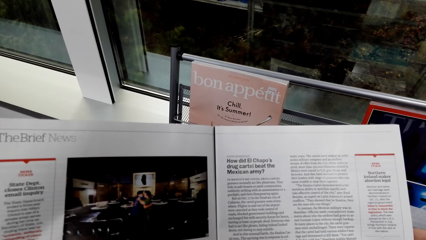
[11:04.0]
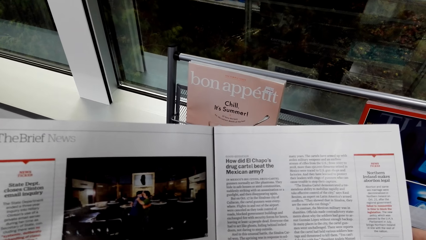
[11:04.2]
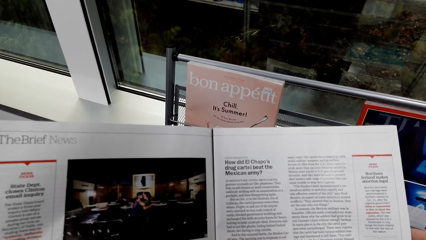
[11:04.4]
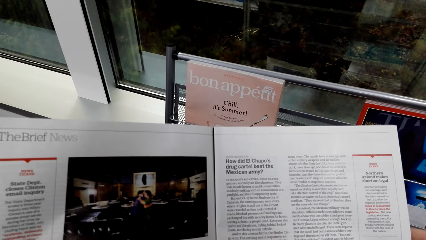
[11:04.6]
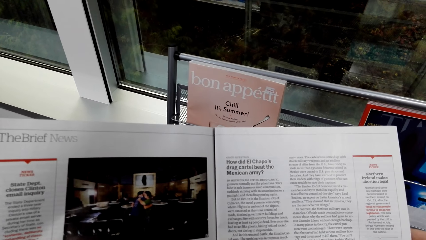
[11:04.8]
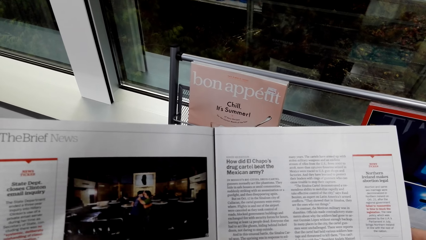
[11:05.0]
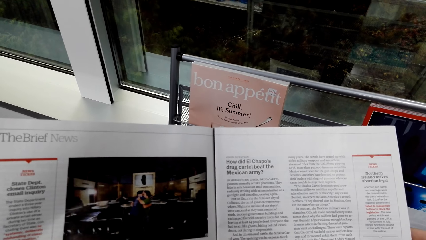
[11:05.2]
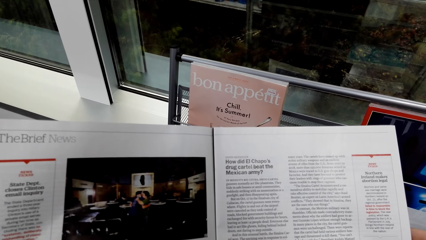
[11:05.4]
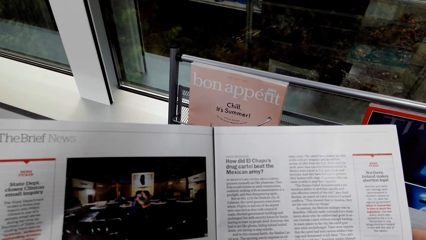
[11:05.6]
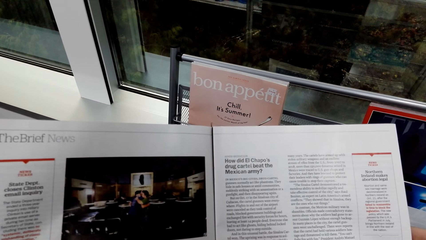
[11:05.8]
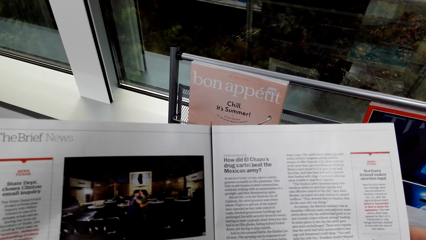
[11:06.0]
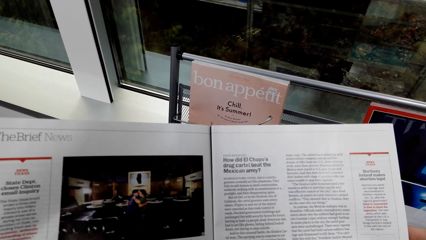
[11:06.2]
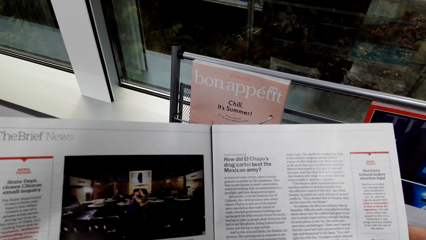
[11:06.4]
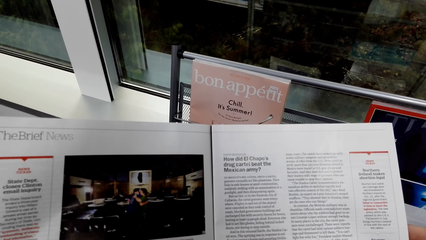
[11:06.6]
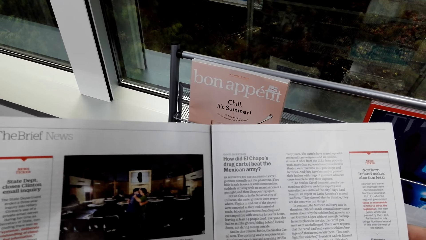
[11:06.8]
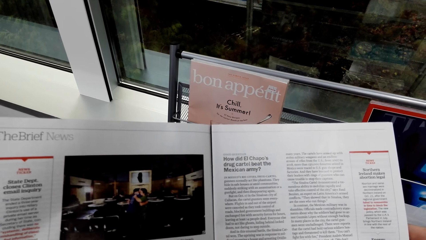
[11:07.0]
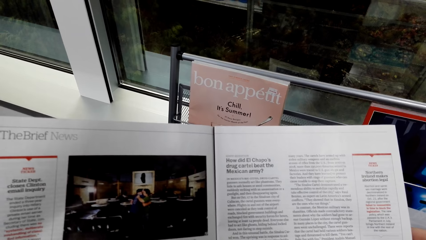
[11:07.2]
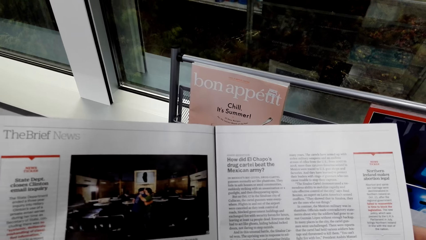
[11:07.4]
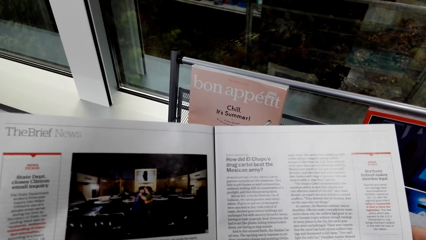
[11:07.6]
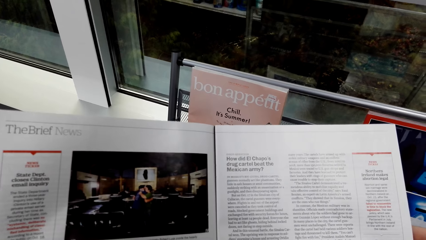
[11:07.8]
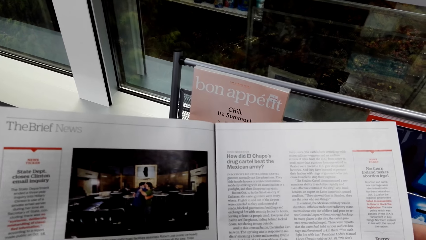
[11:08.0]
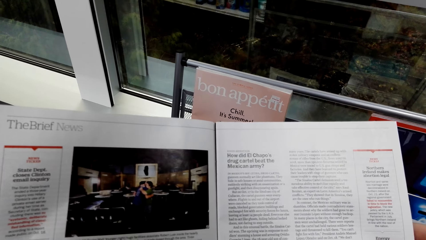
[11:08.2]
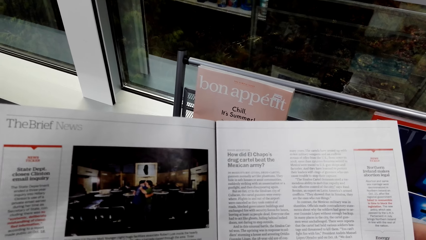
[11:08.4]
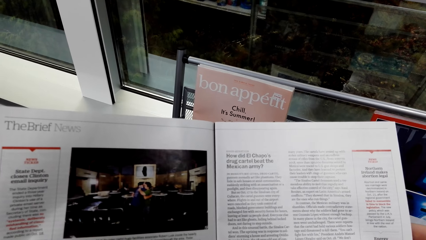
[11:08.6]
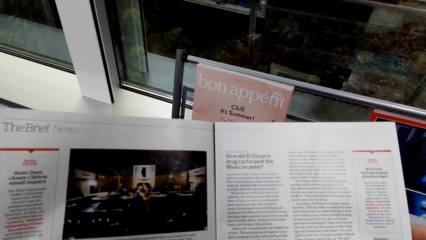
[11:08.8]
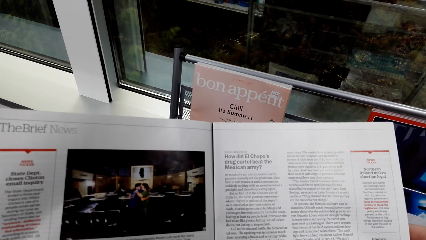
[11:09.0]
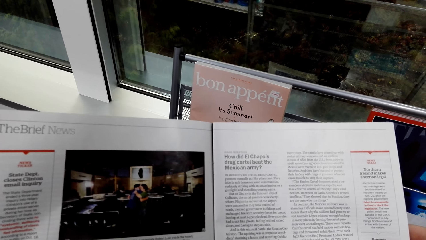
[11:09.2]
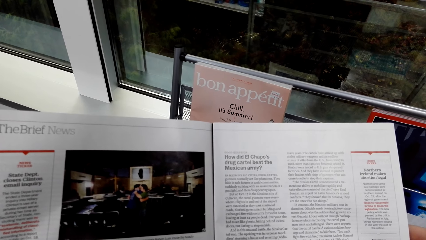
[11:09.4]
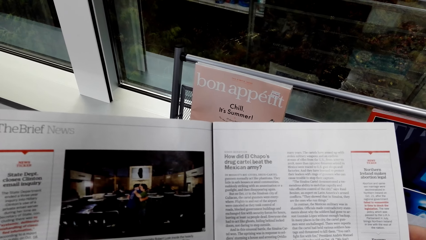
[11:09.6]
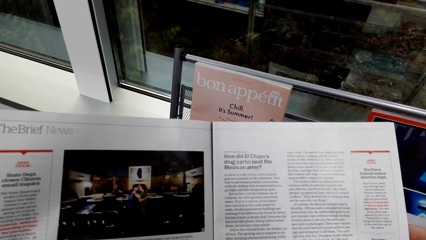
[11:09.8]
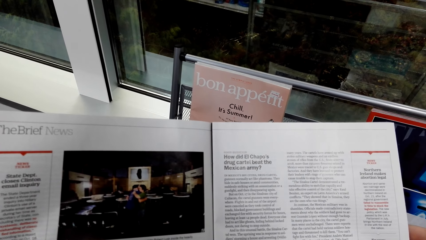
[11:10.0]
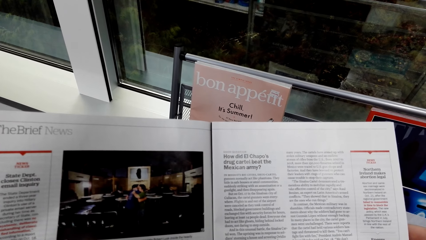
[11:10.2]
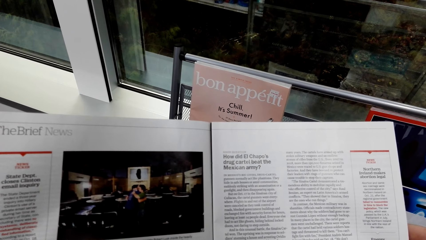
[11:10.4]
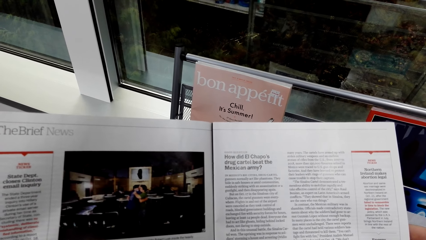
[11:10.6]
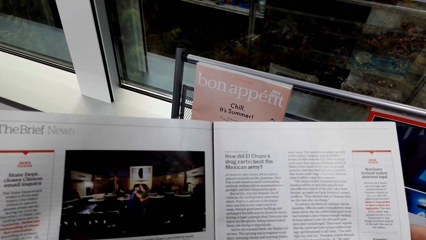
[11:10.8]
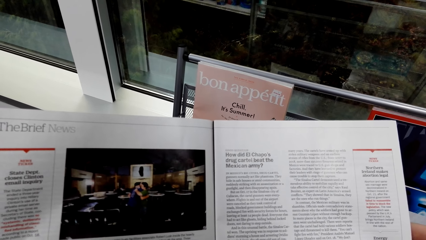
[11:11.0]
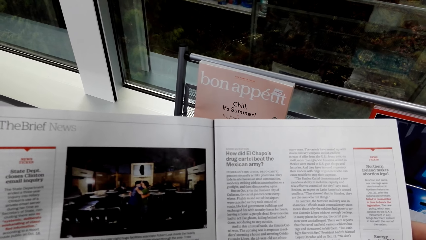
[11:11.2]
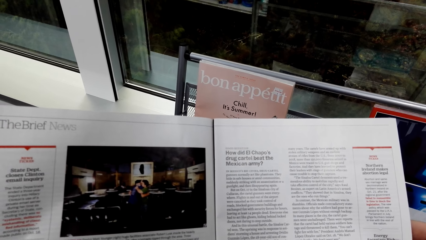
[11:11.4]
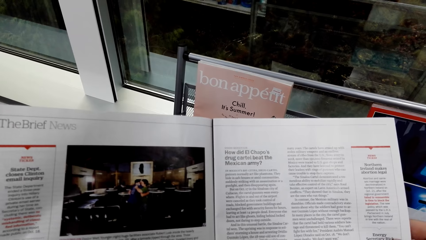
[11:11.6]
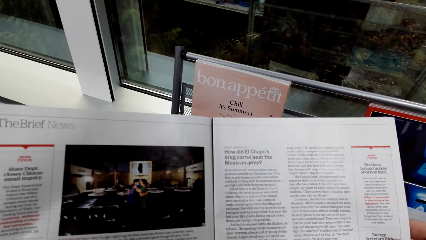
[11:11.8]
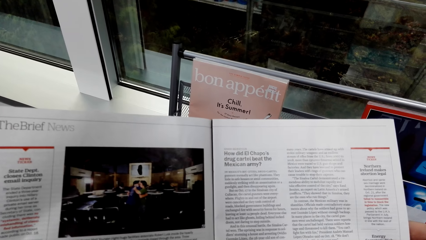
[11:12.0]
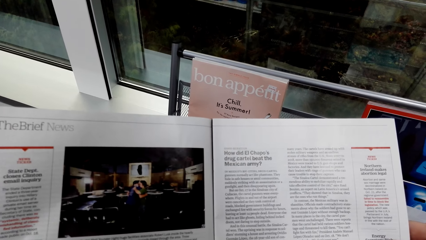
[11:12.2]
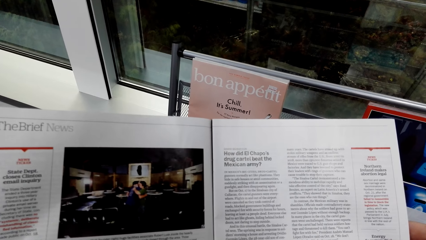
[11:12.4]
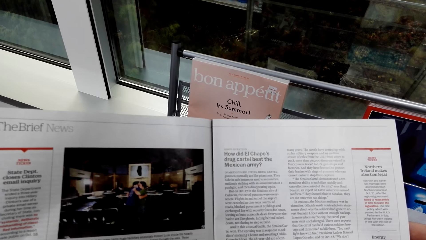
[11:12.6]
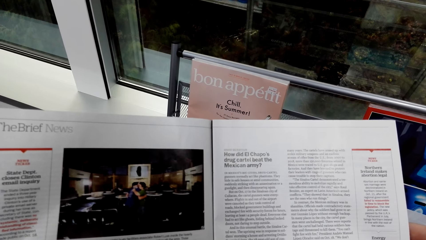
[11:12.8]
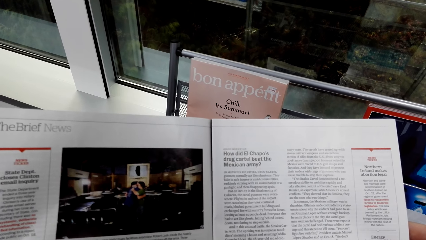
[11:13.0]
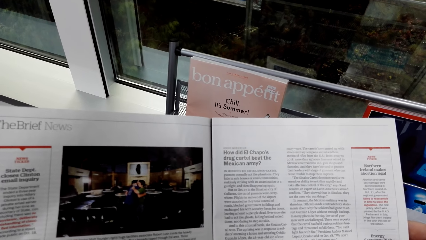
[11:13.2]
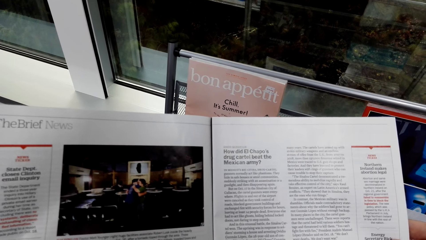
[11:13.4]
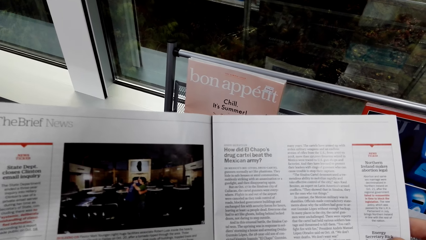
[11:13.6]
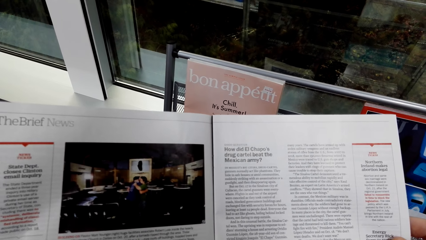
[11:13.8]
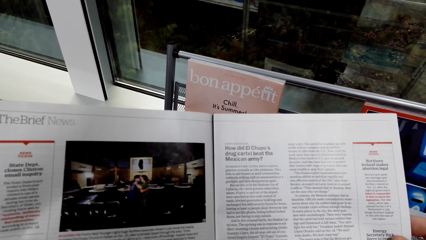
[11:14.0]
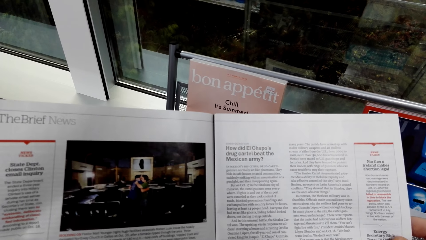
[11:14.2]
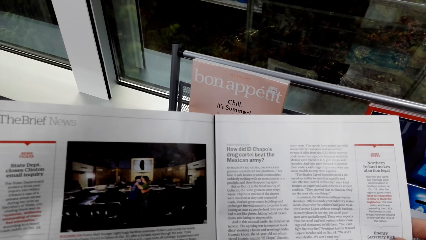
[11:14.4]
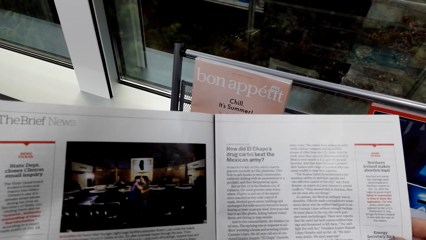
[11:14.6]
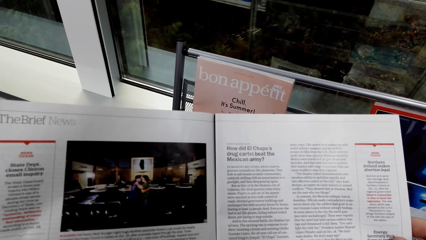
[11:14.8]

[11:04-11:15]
The camera wearer looks at the book.

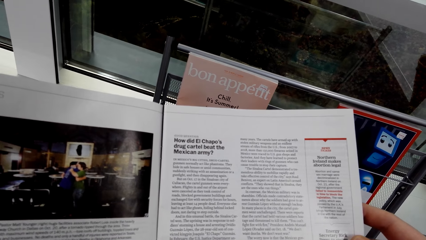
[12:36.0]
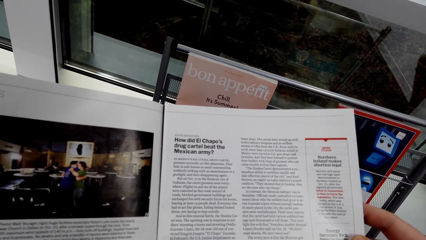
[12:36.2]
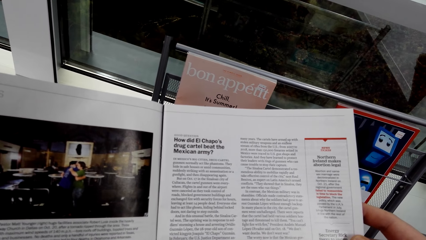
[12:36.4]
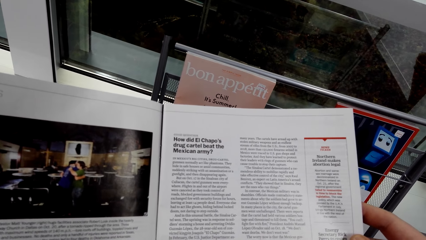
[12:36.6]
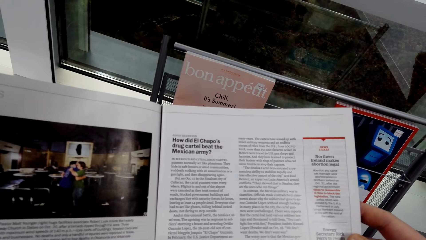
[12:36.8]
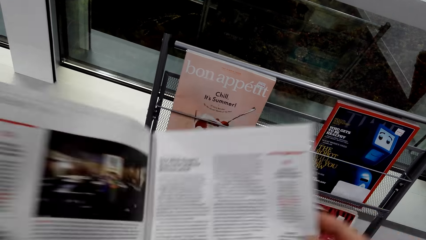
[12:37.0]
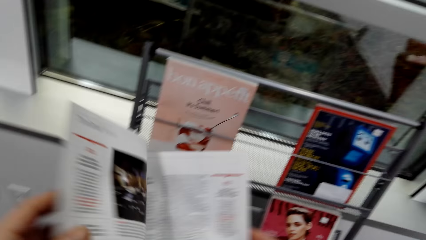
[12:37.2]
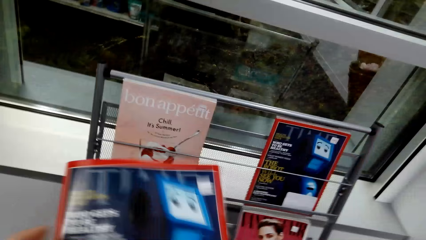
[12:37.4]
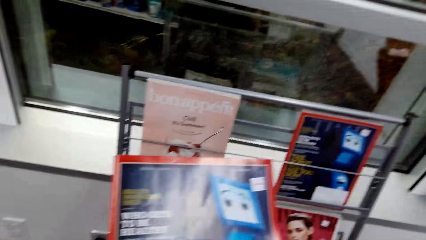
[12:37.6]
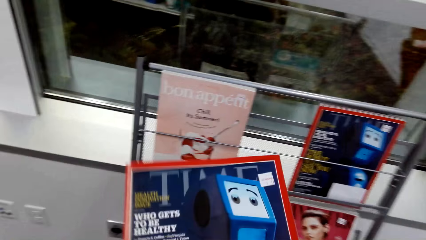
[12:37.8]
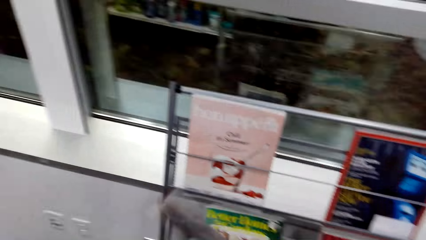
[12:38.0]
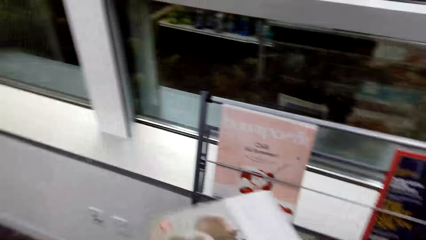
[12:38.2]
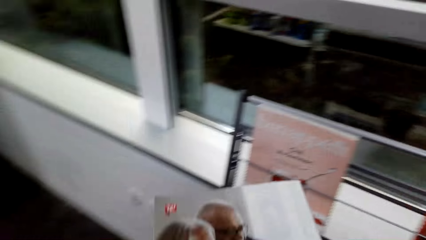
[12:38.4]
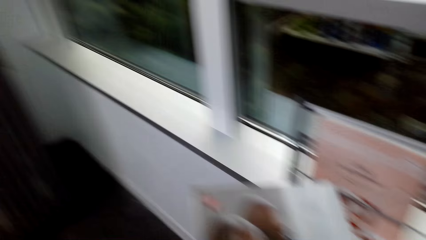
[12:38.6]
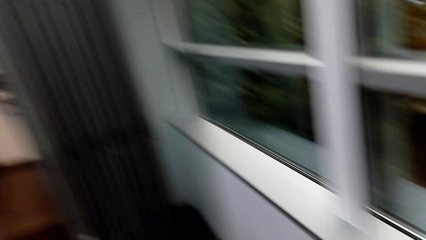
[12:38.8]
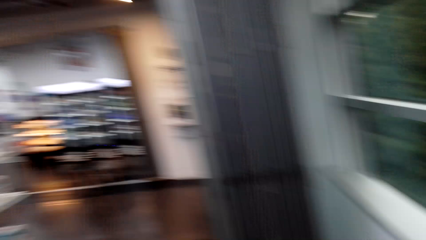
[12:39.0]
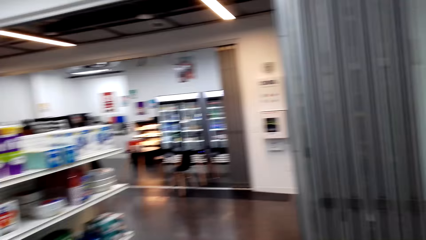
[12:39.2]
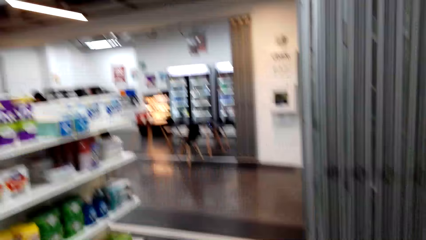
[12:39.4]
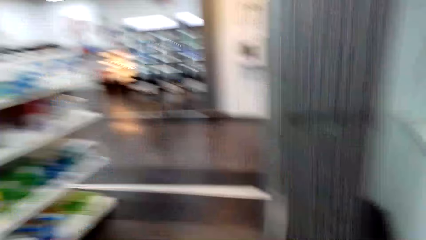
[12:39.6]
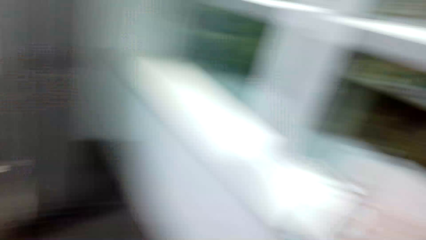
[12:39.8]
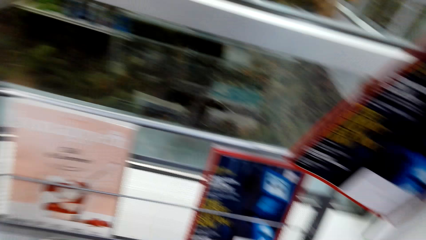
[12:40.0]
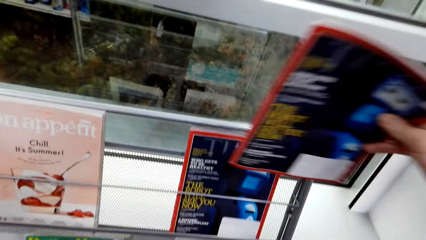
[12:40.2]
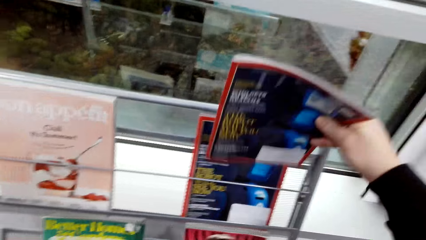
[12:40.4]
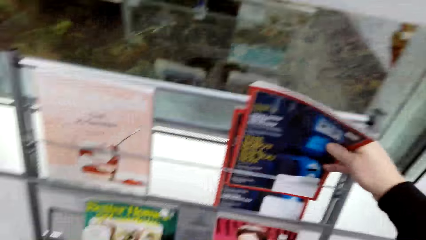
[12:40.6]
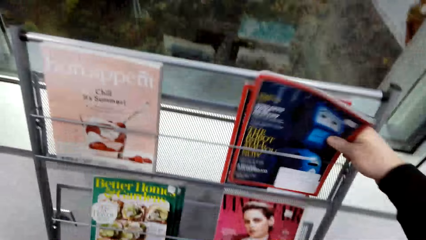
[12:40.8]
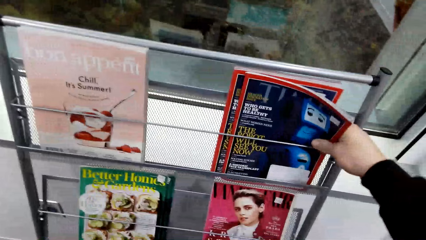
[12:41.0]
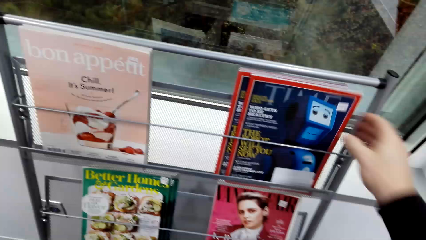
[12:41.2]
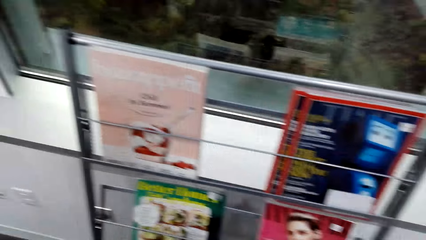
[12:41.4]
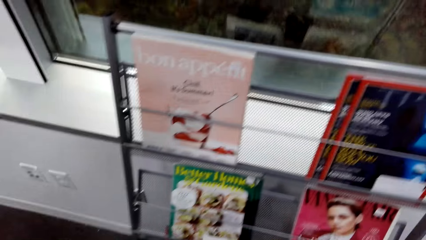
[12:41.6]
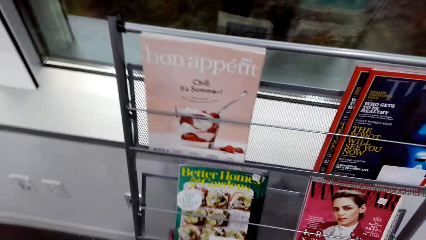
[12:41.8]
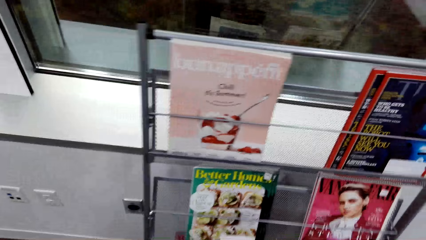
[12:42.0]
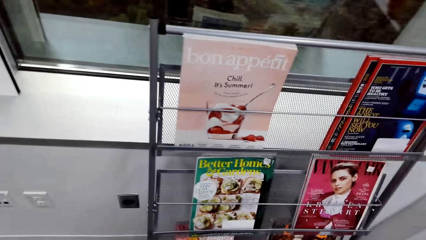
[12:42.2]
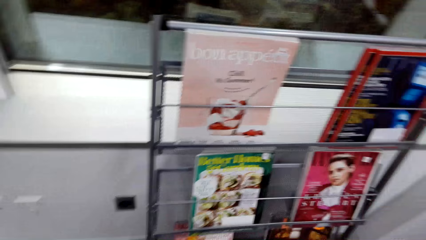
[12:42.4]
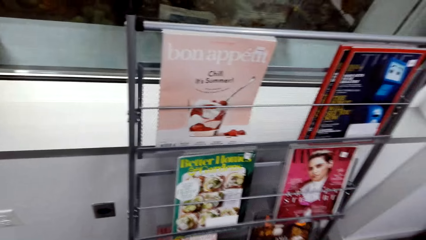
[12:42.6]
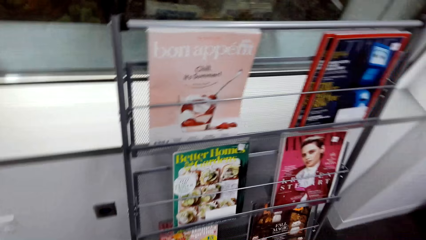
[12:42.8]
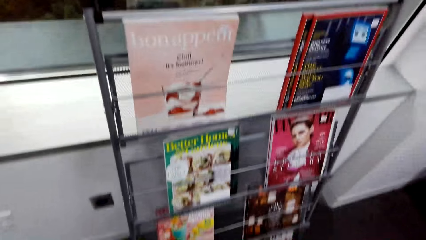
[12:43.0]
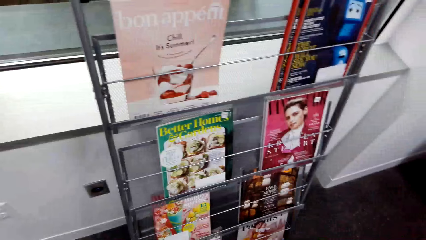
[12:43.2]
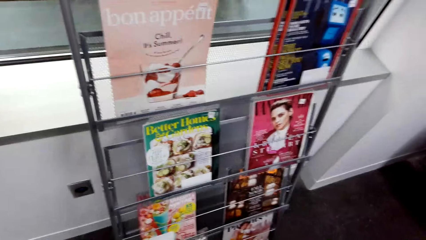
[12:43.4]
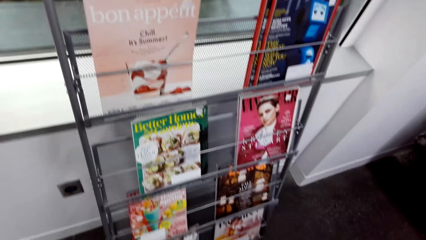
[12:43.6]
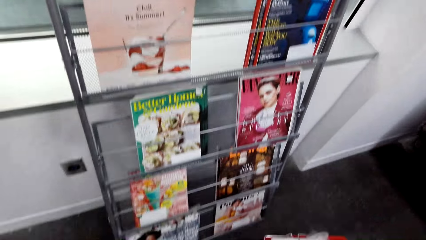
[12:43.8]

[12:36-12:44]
The camera wearer flips the page of the magazine. They look around. They put the magazine in the book rack. They stare at the book rack.
